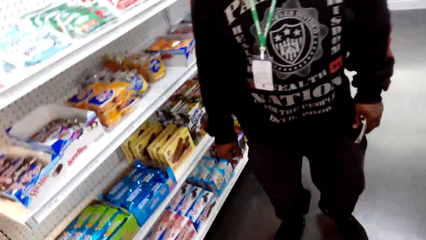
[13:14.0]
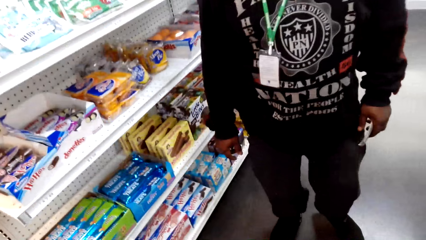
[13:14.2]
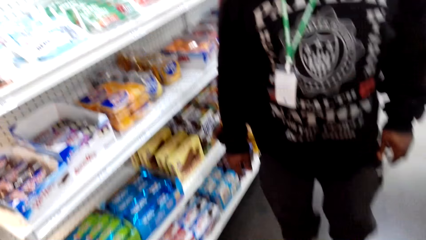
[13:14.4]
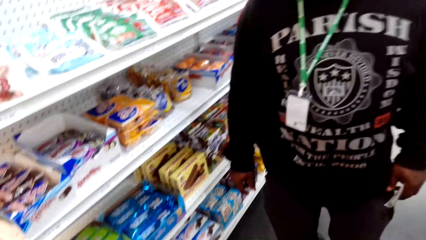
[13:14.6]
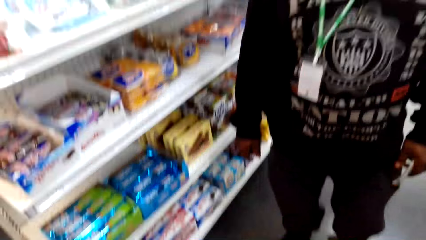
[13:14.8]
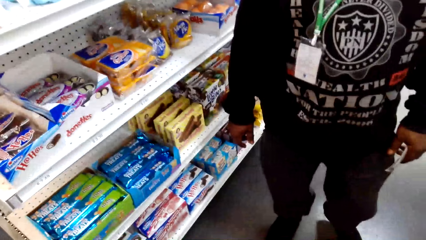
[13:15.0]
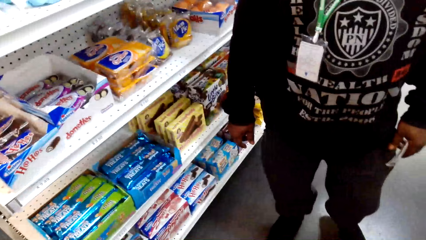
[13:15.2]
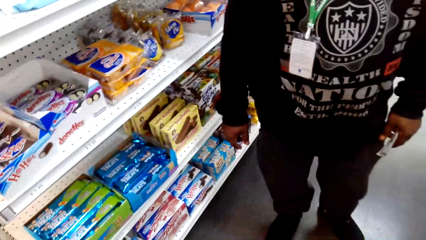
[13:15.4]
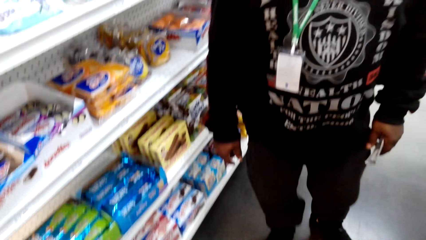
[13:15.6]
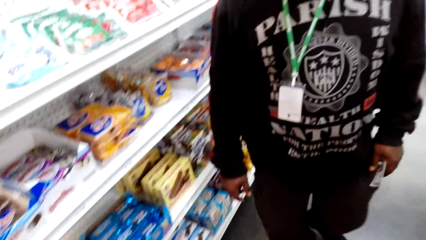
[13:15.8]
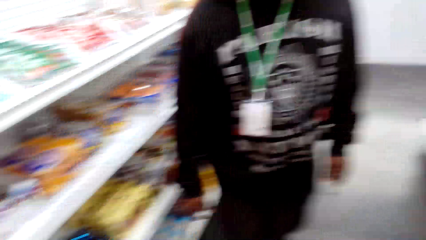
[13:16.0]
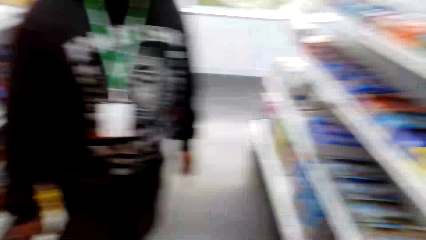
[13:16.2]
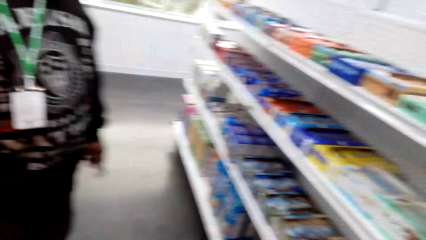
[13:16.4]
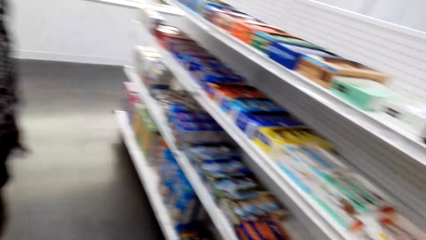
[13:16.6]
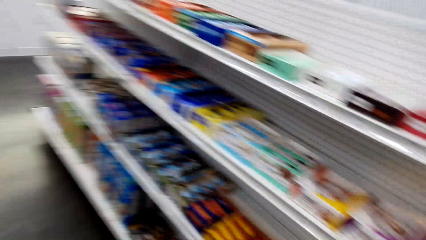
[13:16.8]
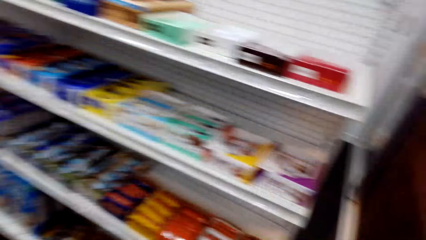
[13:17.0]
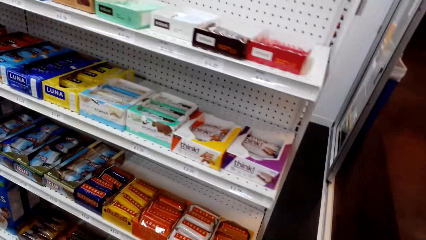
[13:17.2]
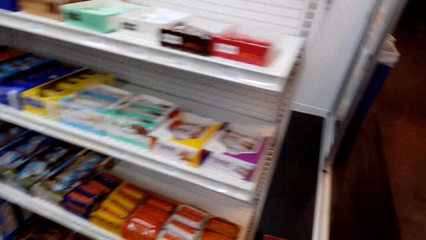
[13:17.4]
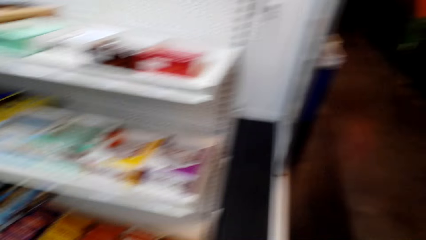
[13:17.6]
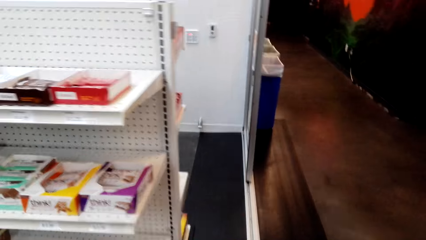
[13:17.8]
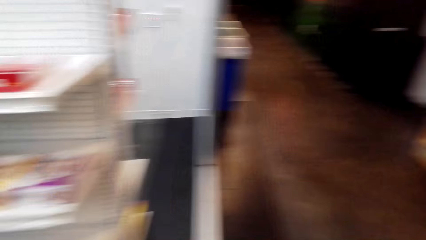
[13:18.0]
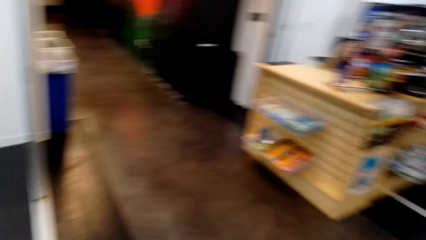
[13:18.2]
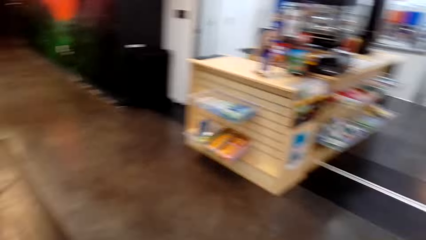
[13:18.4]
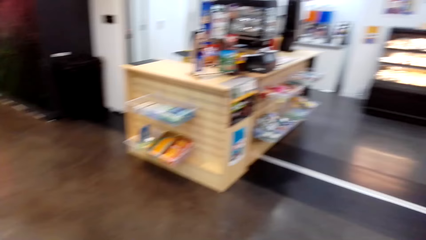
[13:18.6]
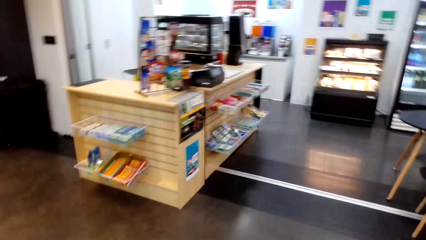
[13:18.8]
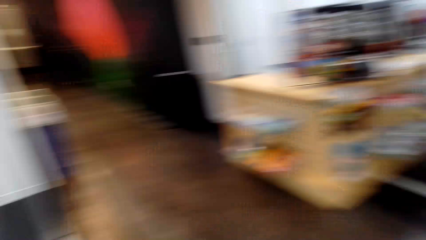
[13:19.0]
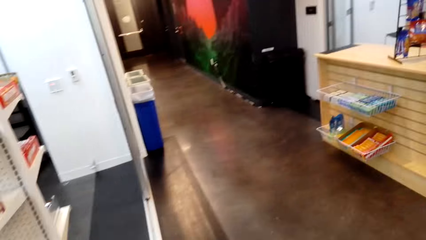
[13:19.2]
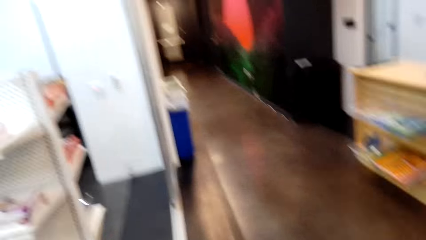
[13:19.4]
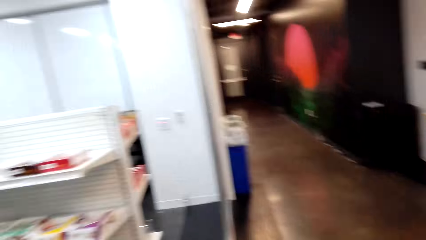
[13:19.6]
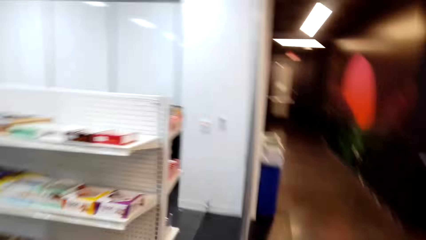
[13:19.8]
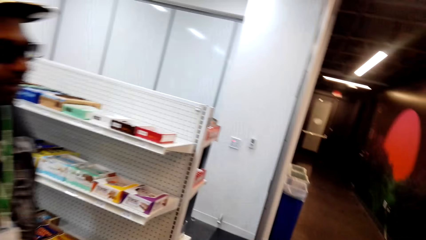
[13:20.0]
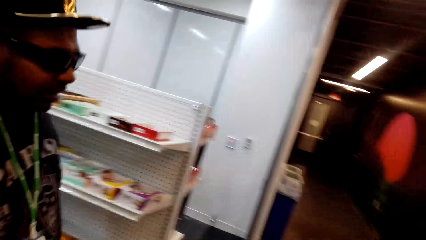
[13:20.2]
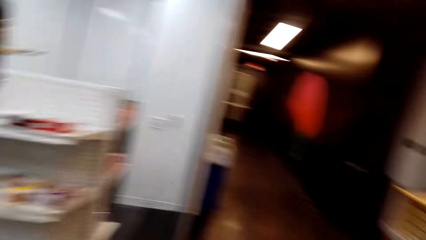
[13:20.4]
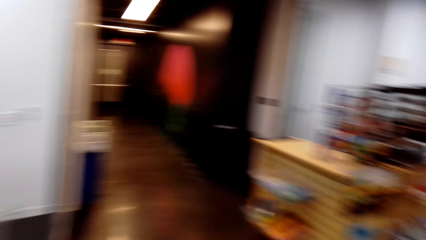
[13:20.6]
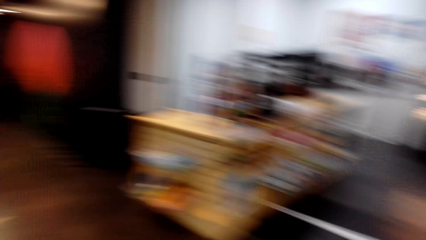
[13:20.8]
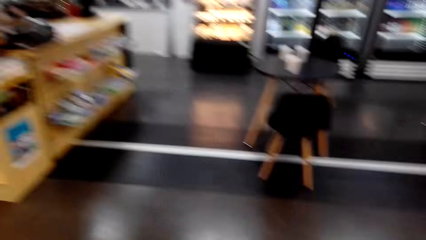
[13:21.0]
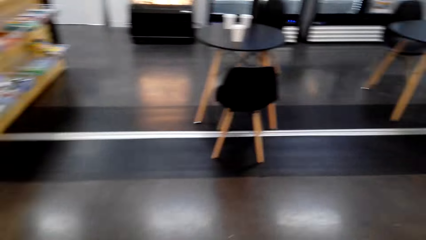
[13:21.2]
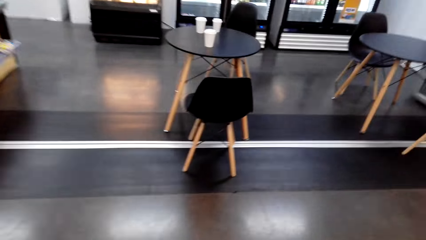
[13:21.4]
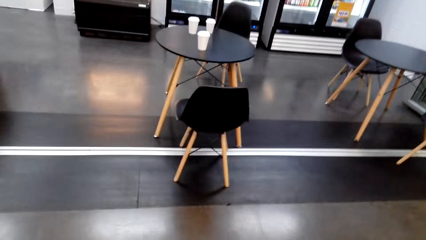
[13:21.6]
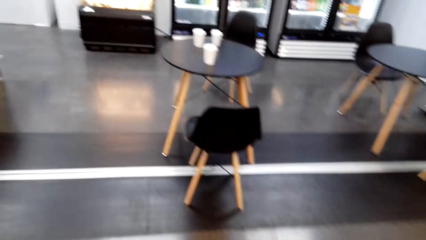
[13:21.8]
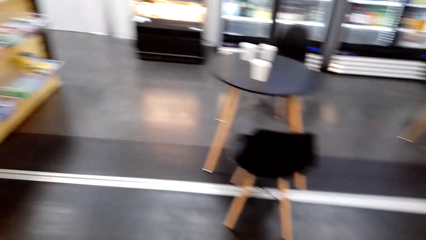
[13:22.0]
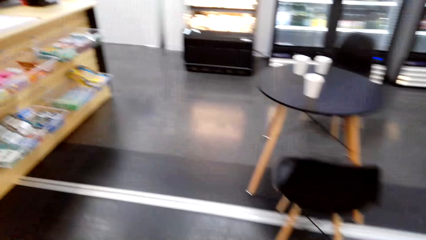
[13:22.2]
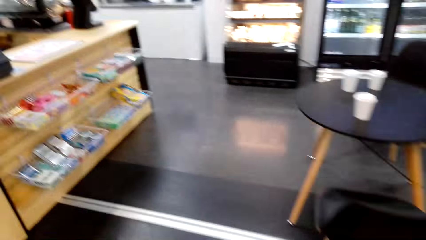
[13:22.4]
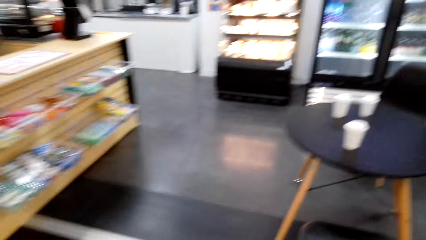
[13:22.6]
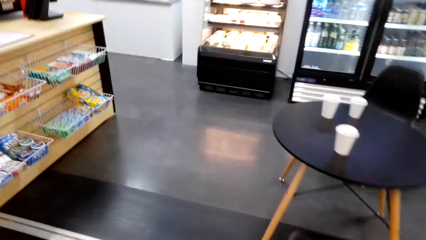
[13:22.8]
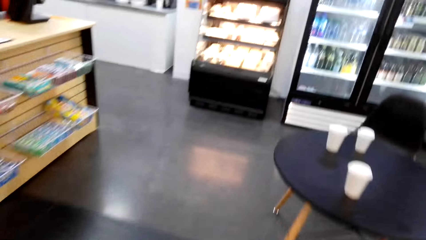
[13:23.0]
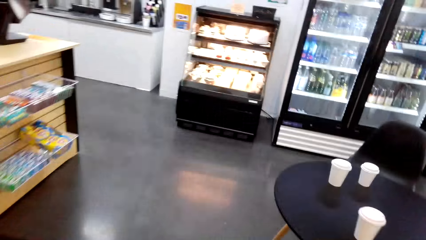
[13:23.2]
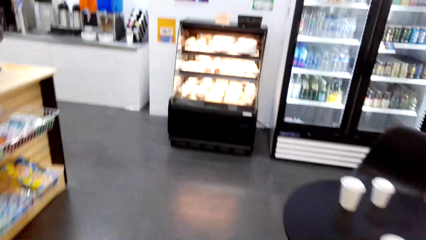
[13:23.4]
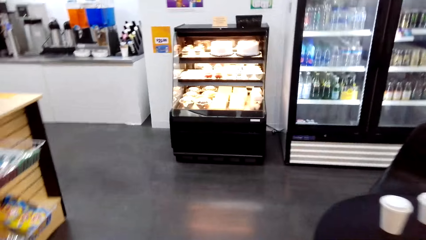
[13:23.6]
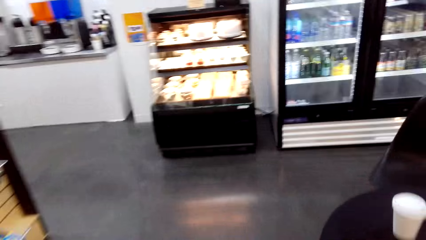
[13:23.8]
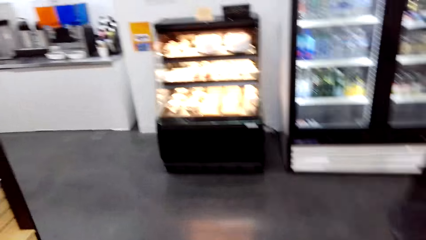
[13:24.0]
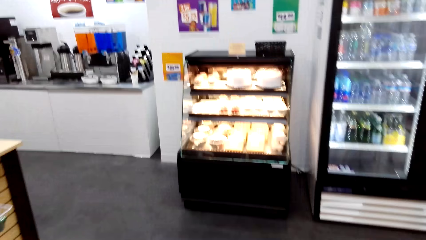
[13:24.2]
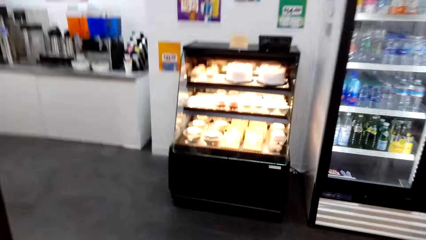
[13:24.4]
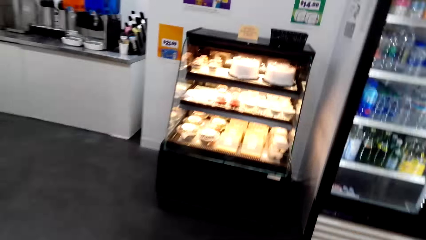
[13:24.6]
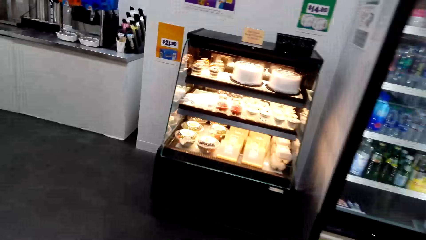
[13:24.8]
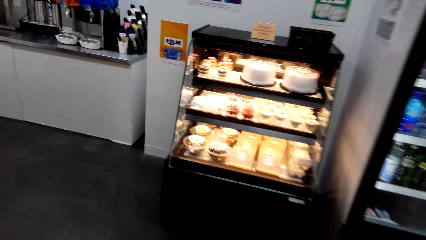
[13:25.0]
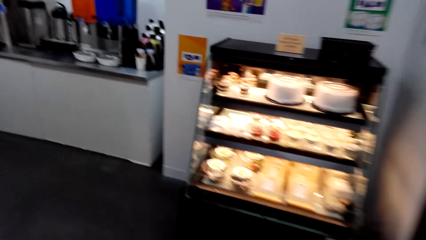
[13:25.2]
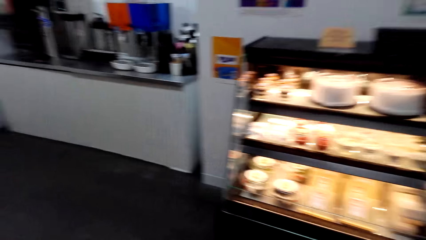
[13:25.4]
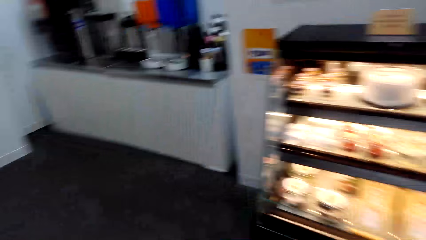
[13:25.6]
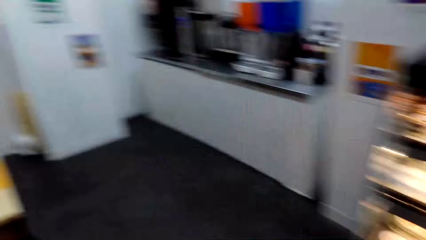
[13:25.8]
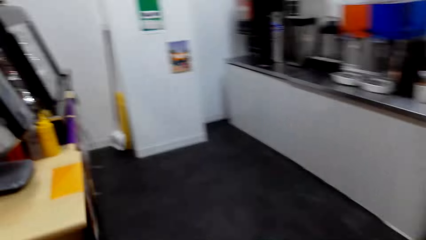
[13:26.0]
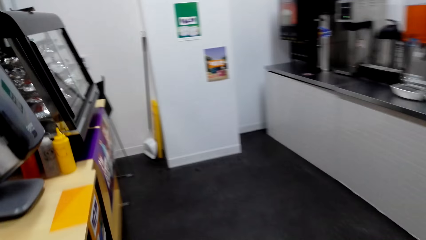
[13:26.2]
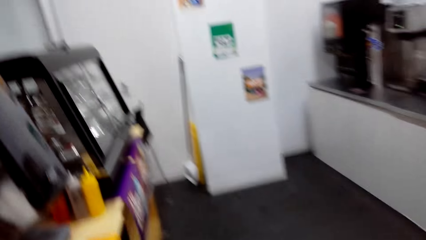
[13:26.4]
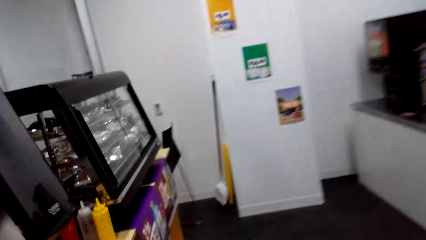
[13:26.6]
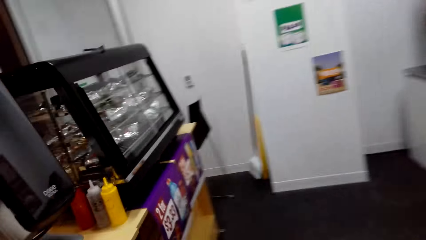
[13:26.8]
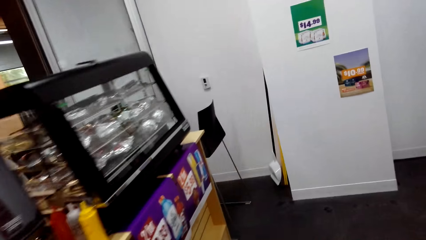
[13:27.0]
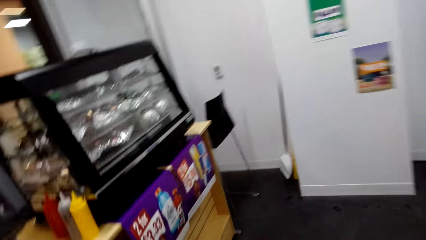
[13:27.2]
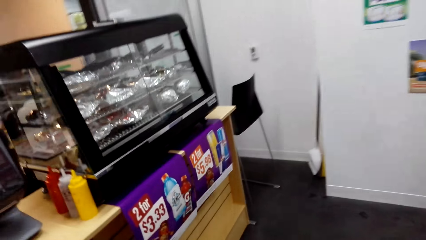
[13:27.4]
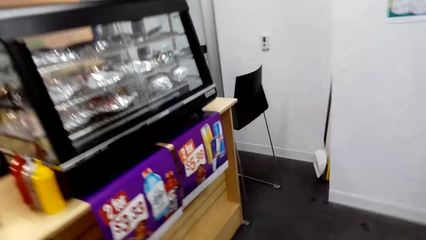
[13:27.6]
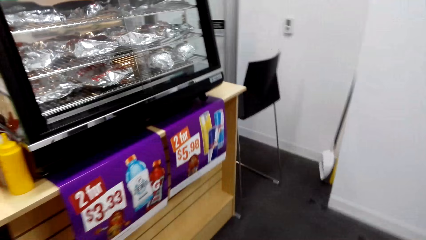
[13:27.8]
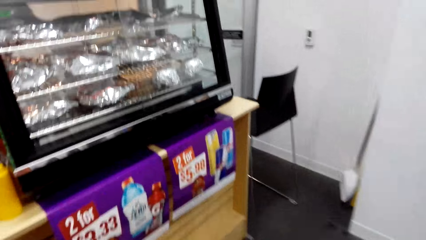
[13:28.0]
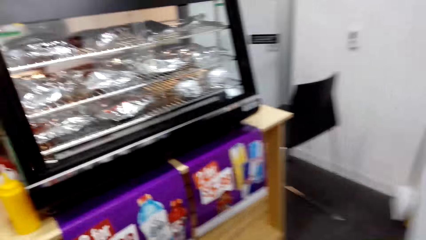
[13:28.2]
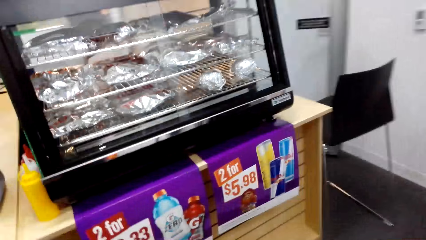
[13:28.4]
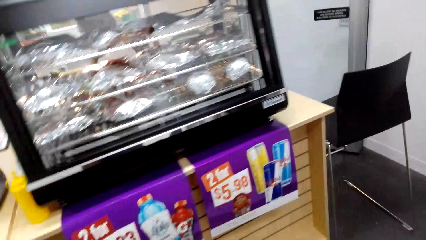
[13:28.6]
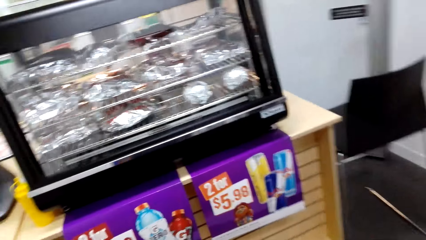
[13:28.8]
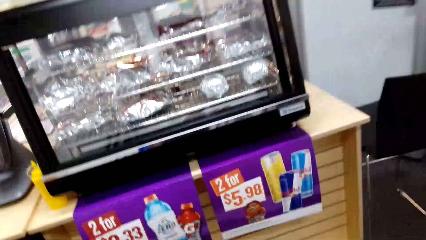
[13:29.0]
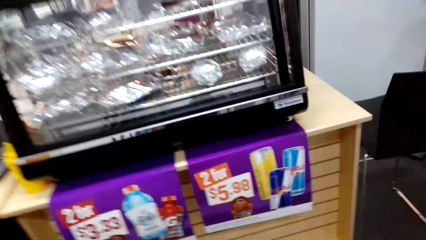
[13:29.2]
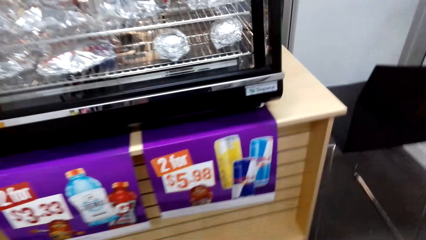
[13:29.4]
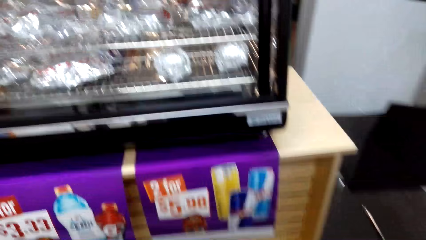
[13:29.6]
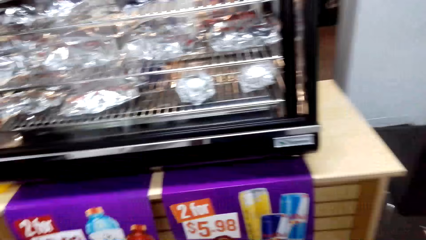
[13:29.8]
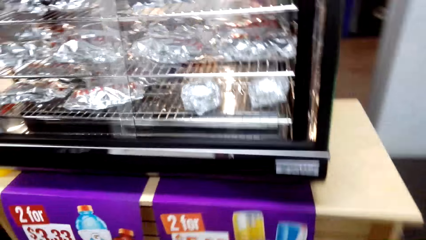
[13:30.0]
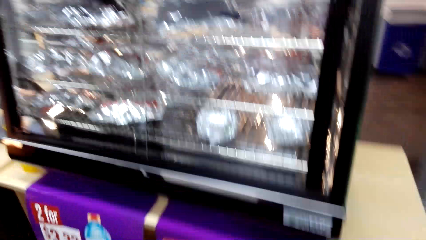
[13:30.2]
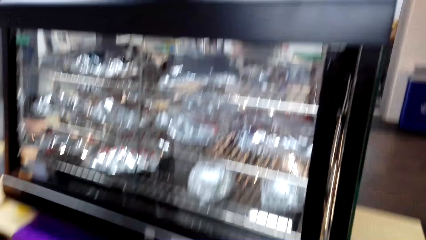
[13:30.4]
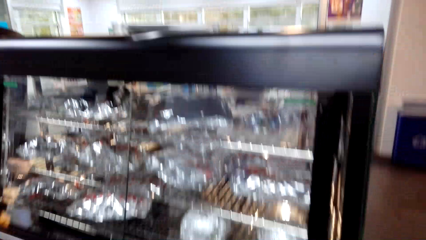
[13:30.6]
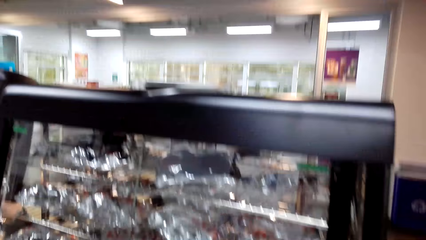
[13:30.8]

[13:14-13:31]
The camera wearer turns around. They look around. They walk towards the eatery.
